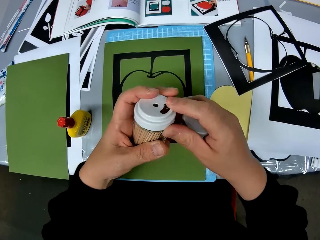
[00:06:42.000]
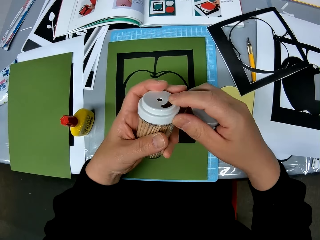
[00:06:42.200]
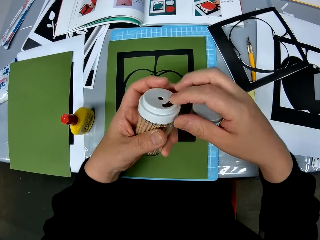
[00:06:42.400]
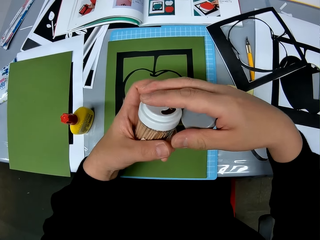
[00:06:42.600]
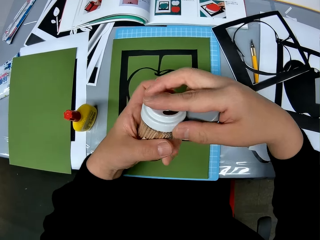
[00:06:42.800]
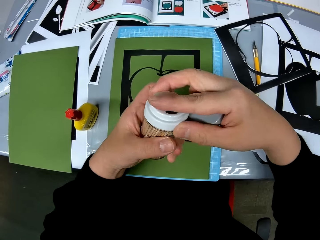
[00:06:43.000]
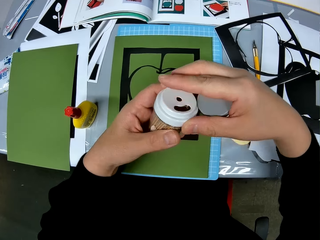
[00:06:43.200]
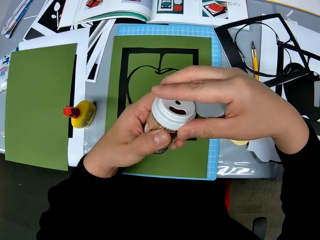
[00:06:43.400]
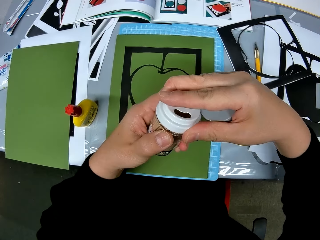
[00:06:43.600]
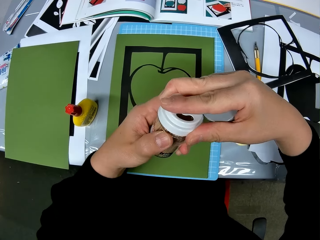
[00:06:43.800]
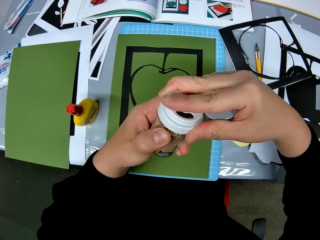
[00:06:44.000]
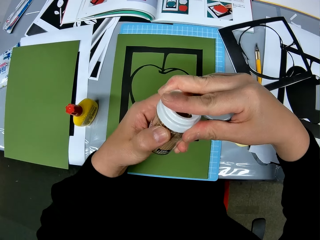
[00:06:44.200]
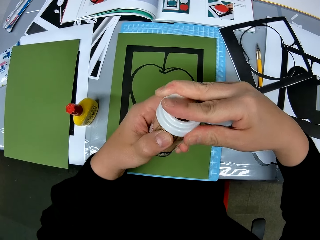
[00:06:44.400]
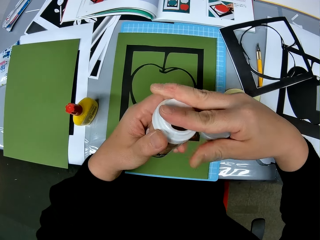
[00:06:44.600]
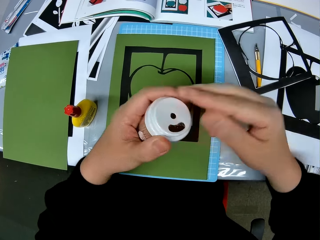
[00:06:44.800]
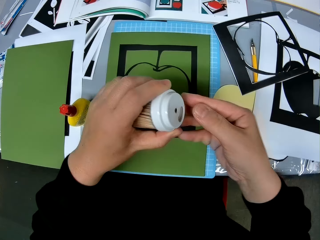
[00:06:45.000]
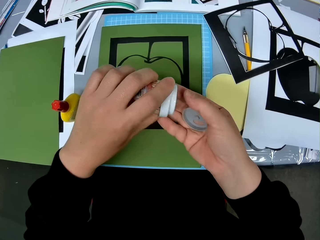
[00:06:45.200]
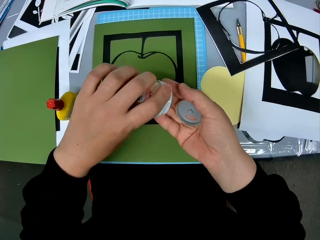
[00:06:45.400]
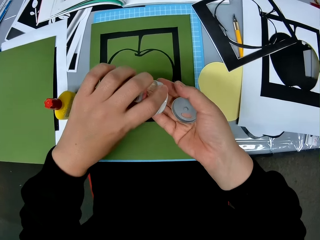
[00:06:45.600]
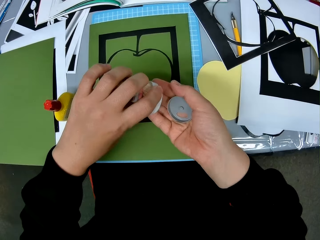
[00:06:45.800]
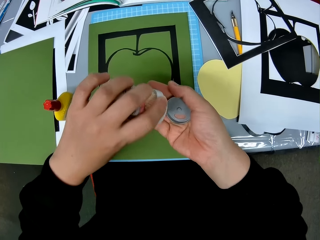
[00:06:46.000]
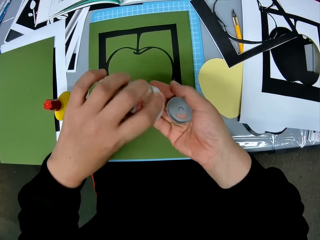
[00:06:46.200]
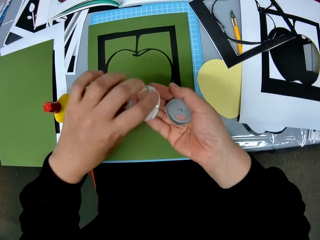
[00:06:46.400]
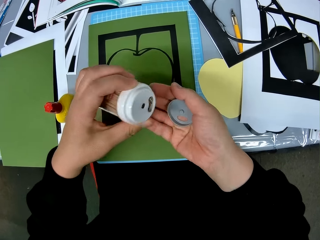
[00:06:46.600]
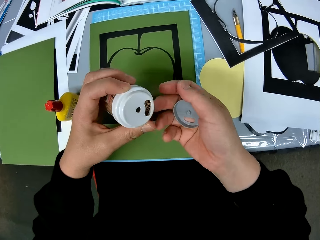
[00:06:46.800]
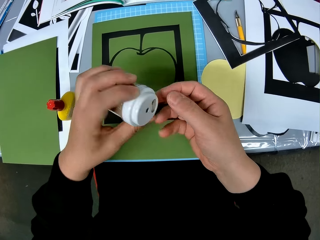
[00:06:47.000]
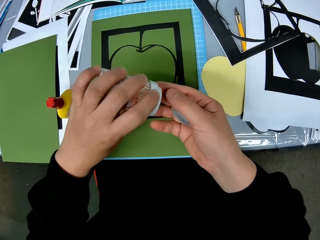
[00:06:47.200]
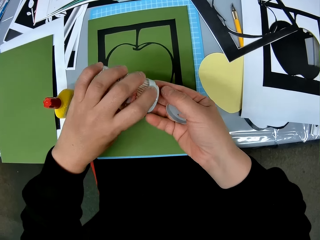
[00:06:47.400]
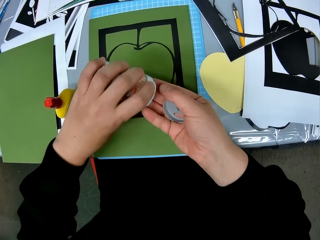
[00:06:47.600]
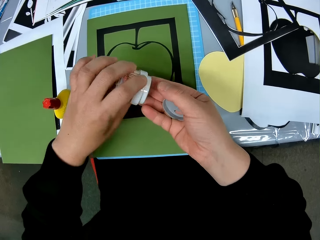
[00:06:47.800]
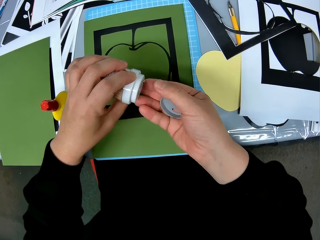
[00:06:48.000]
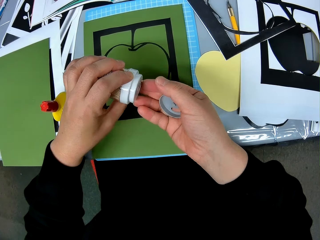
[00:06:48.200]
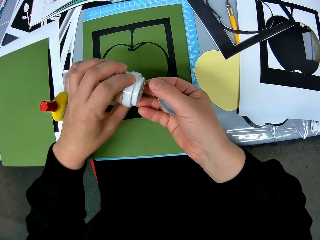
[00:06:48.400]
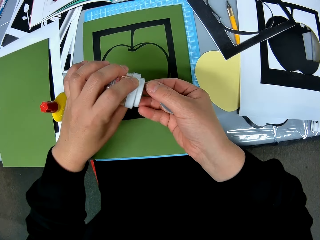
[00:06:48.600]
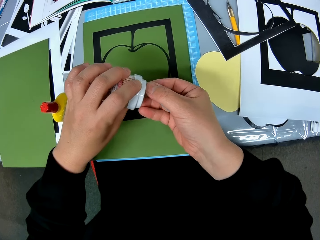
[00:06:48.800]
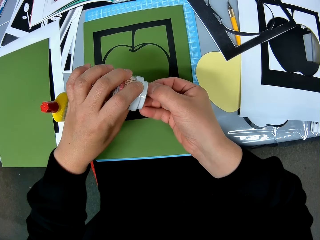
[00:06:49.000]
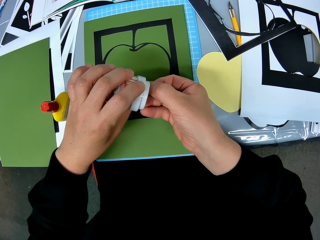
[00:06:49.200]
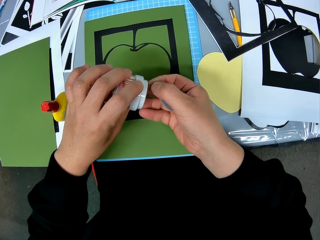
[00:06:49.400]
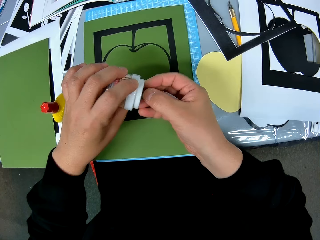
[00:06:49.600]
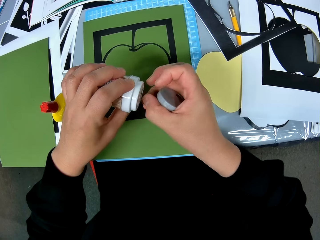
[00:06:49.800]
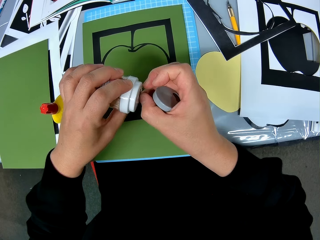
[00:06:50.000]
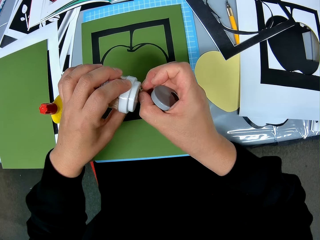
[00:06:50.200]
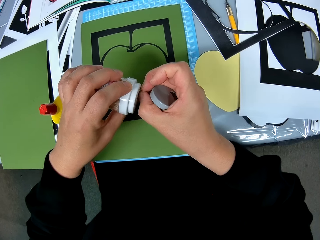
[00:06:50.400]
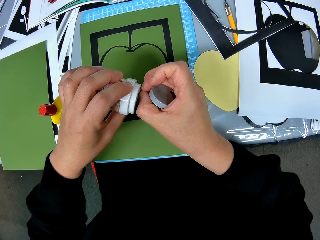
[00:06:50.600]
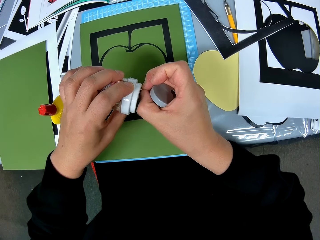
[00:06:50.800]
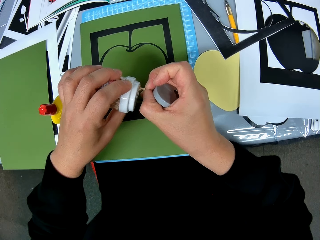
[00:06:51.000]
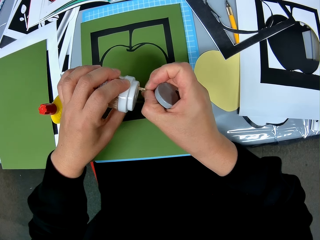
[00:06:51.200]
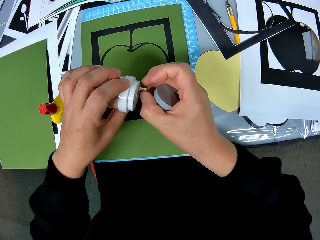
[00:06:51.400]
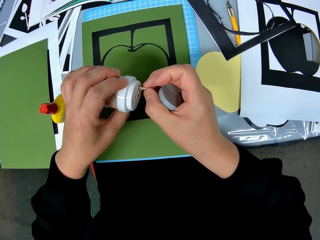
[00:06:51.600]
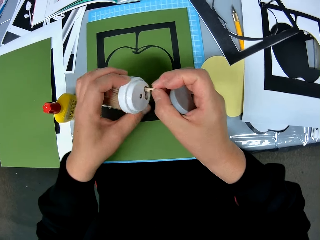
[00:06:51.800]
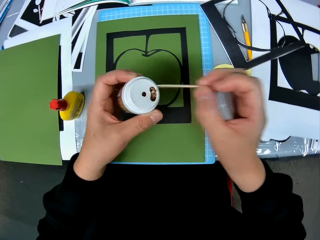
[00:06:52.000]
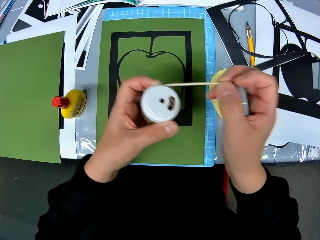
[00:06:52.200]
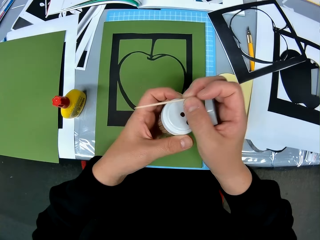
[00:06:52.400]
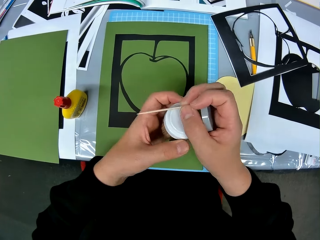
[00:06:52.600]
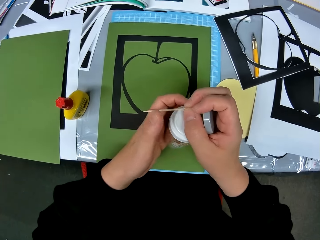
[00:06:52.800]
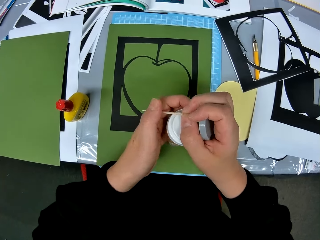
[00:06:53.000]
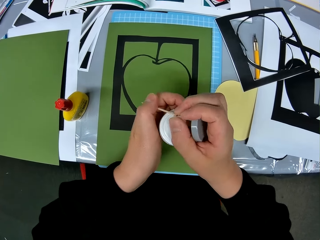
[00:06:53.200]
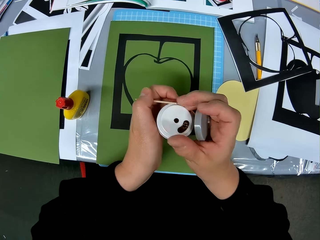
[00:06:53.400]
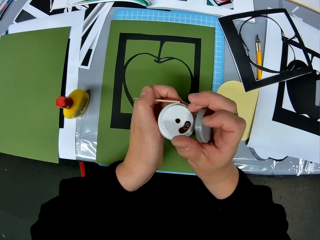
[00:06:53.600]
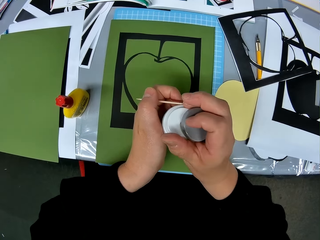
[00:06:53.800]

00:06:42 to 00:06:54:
The camera wearer takes out a toothpick.

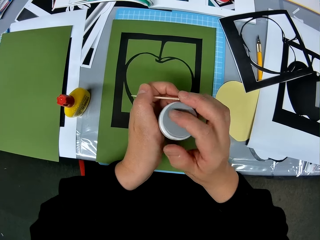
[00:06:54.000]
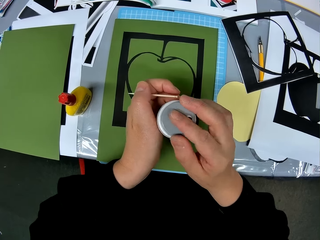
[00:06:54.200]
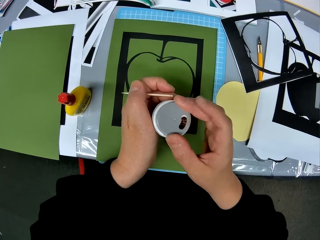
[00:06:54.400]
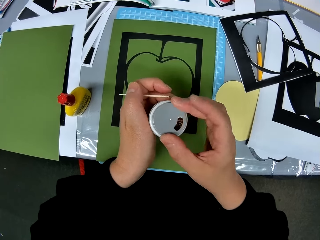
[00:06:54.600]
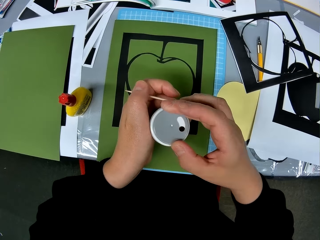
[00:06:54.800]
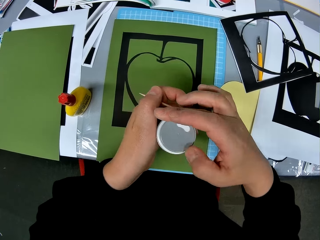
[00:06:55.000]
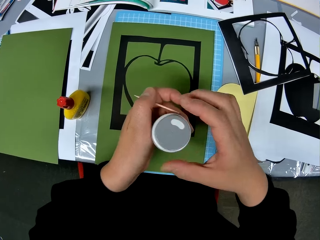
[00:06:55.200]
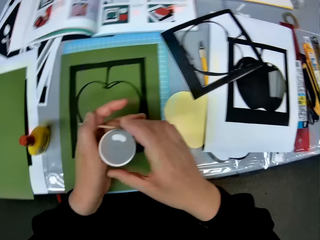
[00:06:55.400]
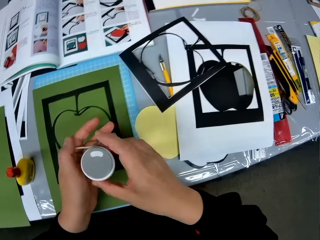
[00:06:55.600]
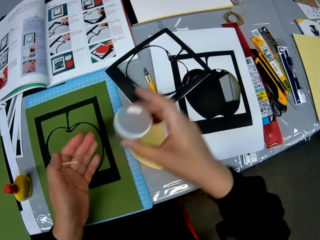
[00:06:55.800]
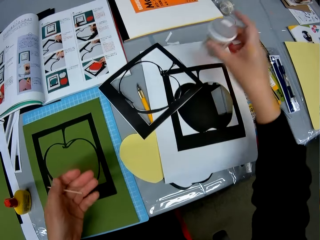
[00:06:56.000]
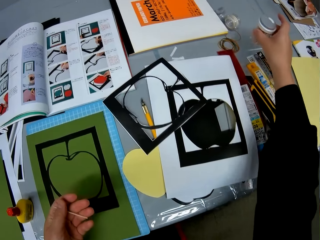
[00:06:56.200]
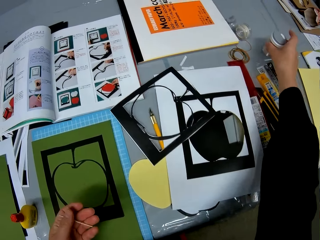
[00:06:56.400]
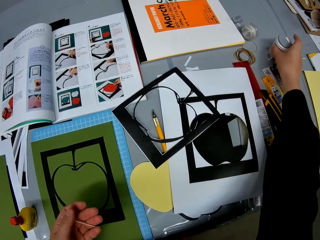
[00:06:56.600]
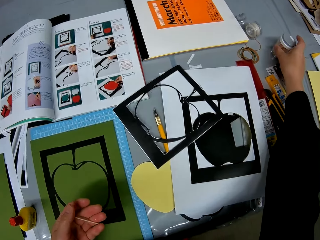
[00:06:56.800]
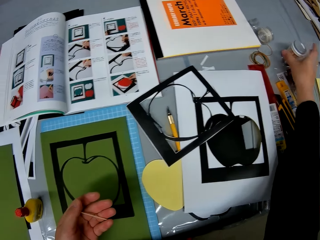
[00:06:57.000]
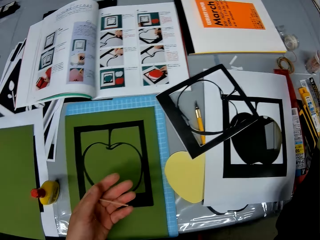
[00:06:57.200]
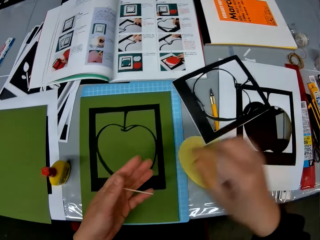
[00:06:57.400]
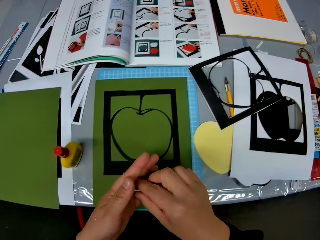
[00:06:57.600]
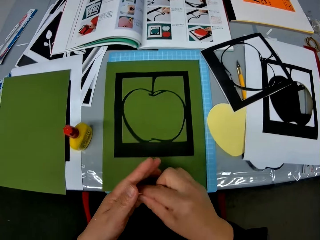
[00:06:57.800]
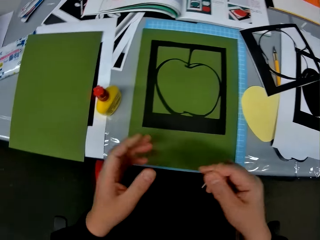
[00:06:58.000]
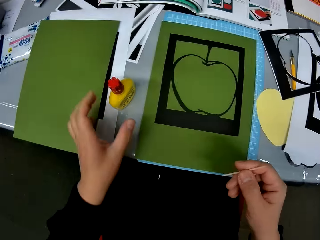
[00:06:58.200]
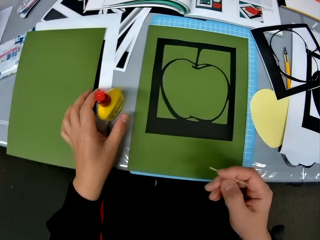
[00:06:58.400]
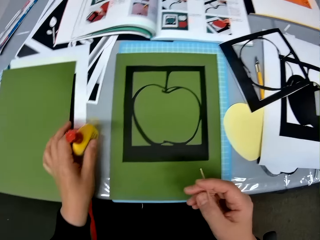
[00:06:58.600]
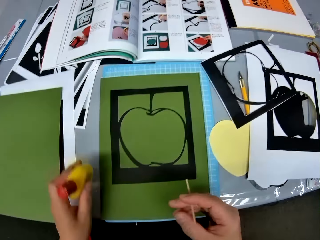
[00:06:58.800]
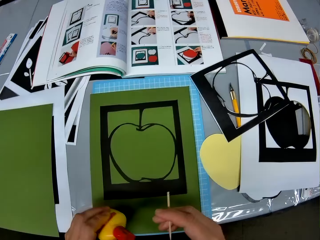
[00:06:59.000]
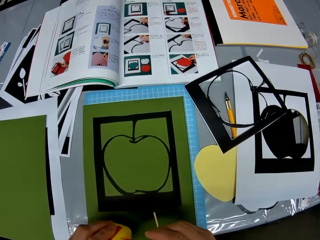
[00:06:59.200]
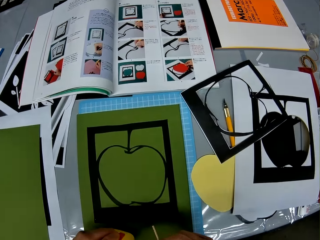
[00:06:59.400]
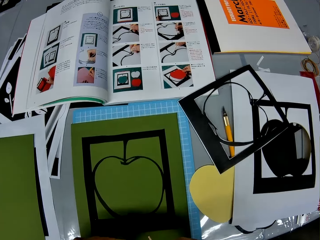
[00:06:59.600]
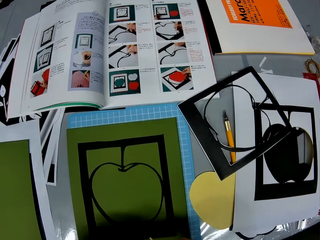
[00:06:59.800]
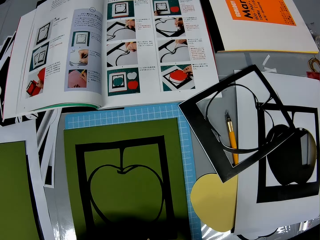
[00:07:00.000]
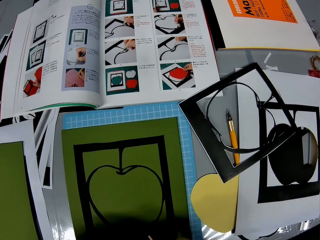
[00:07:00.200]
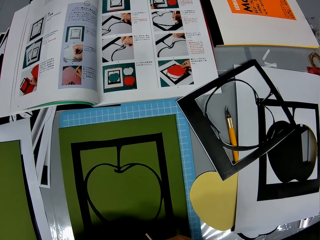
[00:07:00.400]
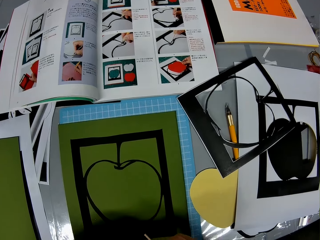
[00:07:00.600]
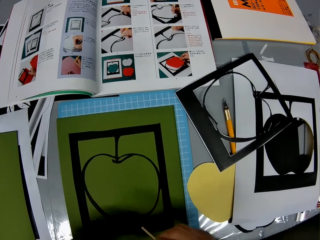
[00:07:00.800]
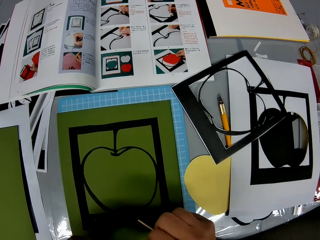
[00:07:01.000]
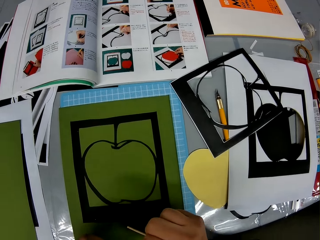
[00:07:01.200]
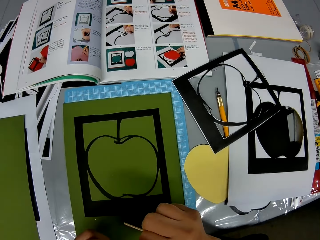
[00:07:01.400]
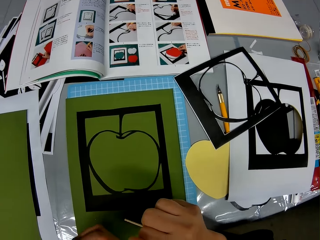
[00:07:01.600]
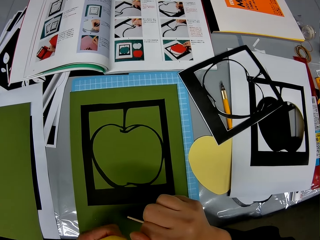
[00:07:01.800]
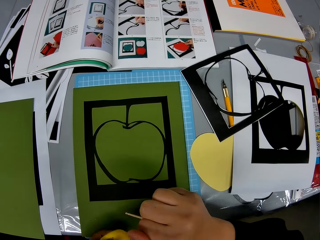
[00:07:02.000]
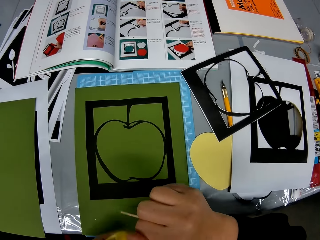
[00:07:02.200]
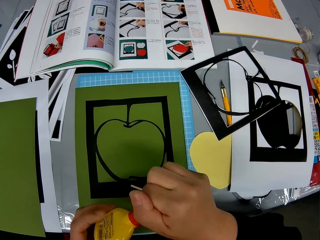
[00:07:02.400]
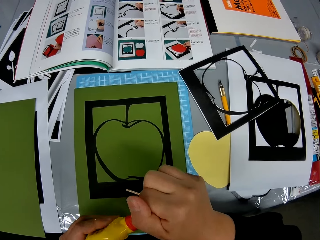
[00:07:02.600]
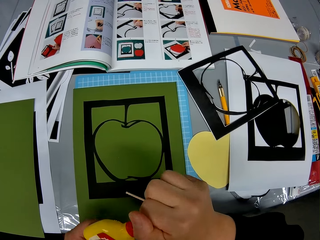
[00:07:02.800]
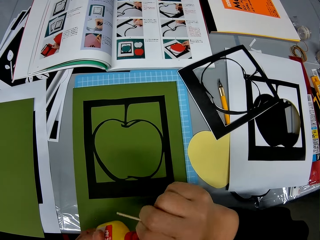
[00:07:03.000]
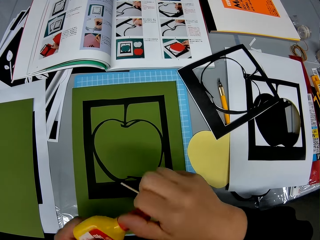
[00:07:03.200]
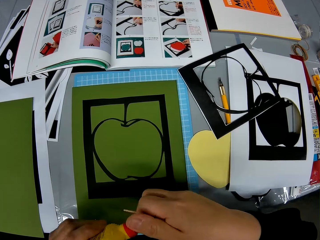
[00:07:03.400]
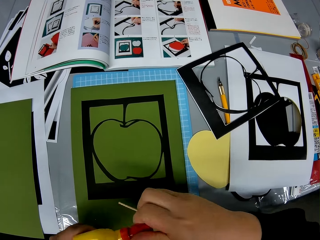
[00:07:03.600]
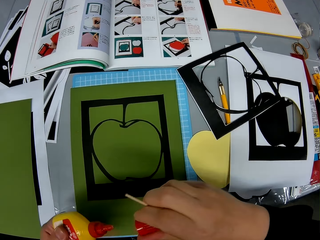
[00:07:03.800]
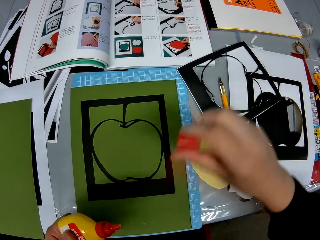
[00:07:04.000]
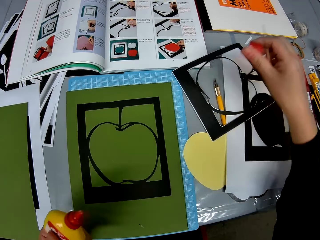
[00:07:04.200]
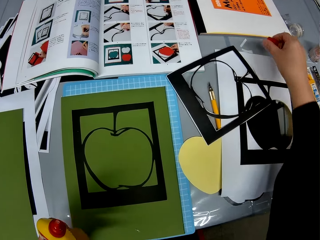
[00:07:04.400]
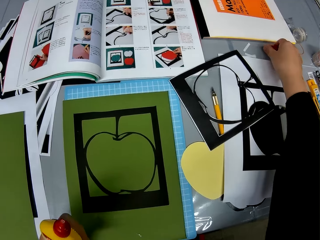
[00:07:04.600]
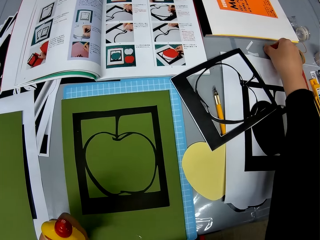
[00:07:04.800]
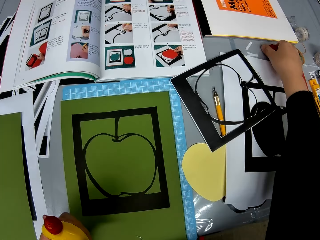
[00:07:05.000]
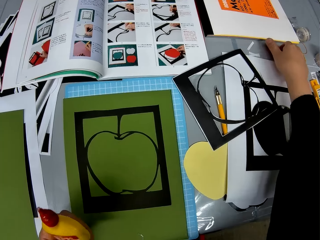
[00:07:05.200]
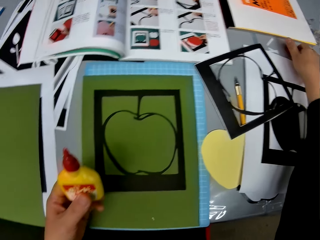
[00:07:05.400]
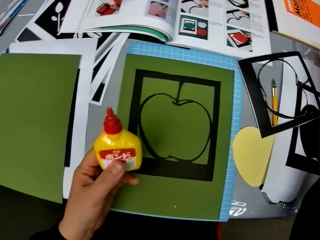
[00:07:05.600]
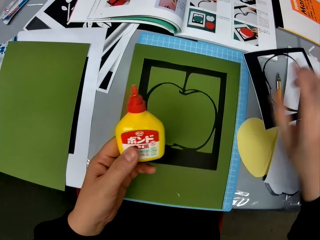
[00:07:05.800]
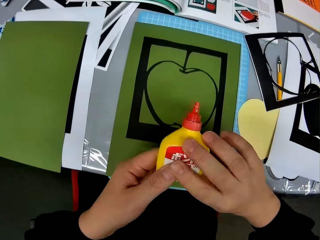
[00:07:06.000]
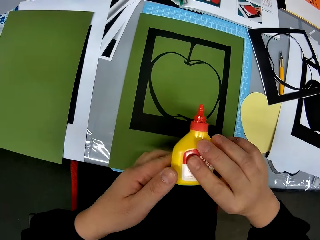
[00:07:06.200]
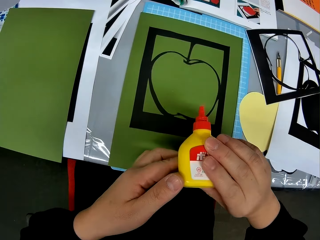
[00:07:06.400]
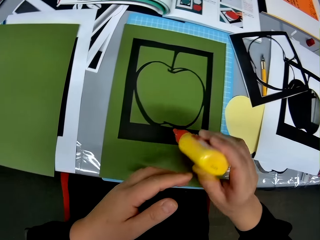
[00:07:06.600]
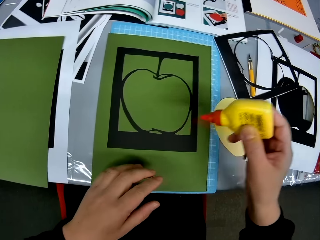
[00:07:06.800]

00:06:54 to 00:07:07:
The camera wearer closes the container of toothpicks. They place down the container of toothpicks. They take the bottle of glue from the table. They open the glue bottle. They drop the cover on the table.
